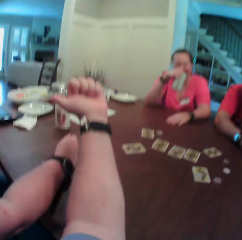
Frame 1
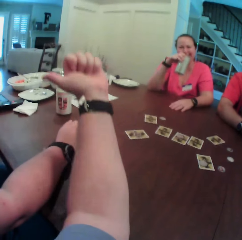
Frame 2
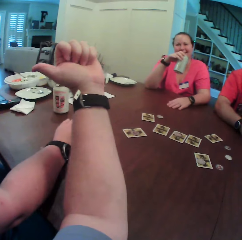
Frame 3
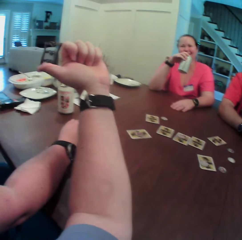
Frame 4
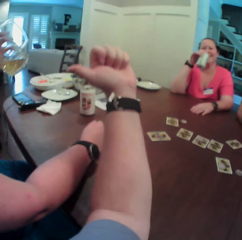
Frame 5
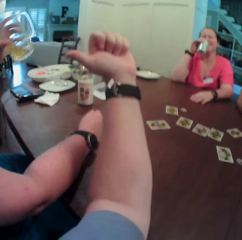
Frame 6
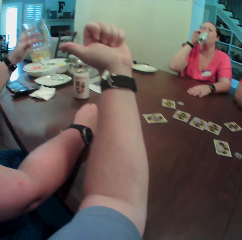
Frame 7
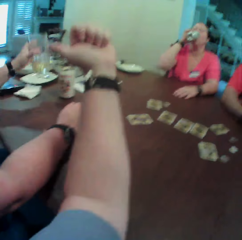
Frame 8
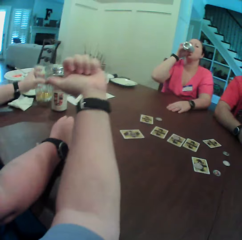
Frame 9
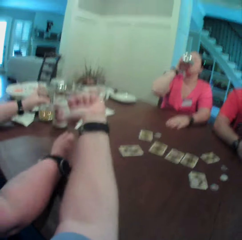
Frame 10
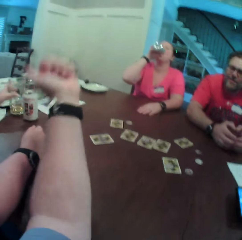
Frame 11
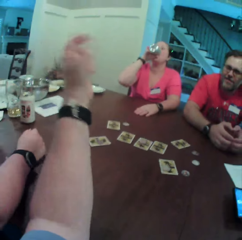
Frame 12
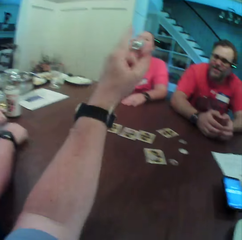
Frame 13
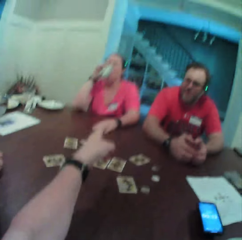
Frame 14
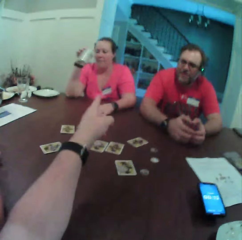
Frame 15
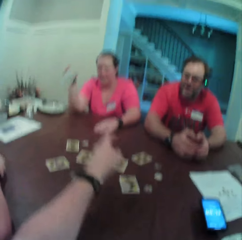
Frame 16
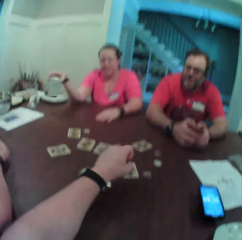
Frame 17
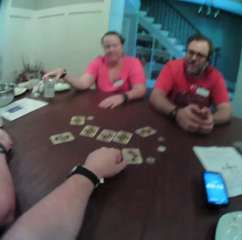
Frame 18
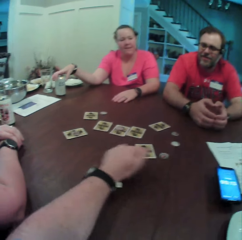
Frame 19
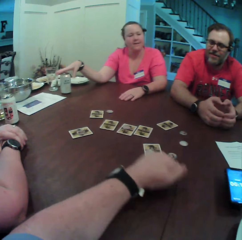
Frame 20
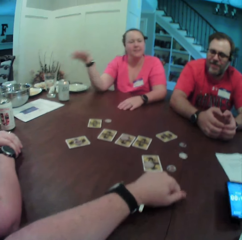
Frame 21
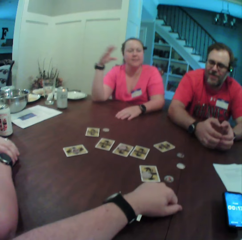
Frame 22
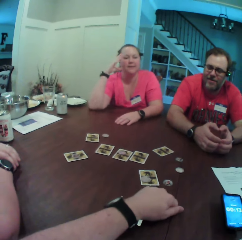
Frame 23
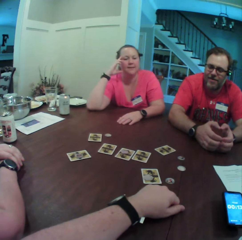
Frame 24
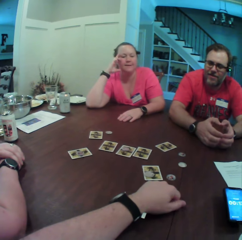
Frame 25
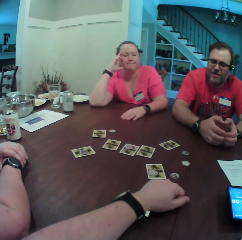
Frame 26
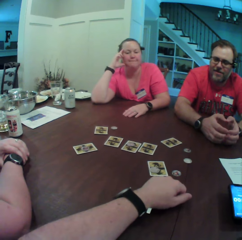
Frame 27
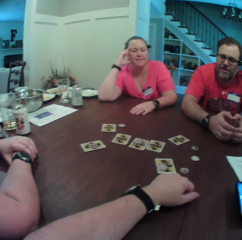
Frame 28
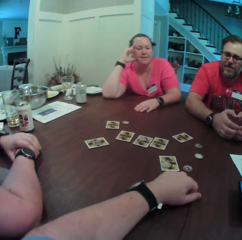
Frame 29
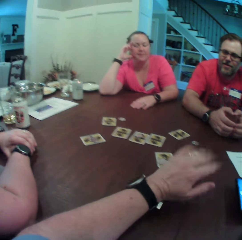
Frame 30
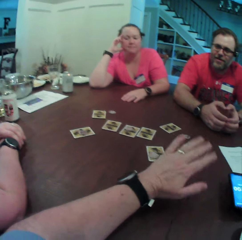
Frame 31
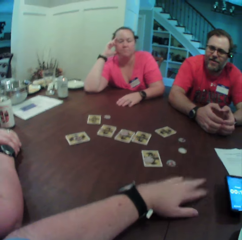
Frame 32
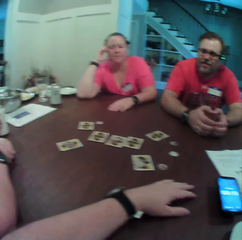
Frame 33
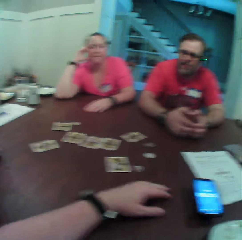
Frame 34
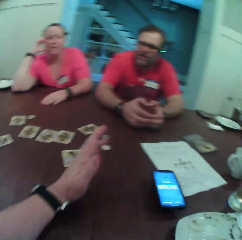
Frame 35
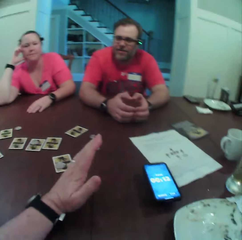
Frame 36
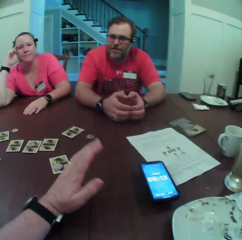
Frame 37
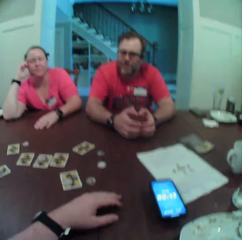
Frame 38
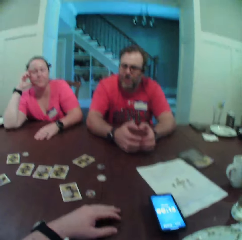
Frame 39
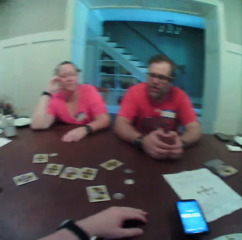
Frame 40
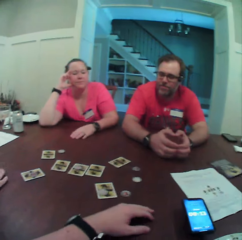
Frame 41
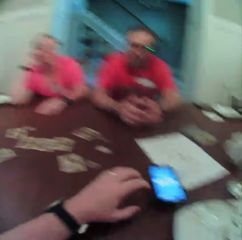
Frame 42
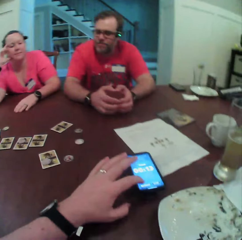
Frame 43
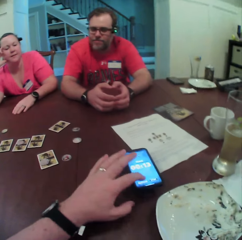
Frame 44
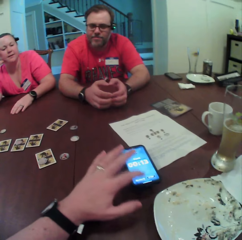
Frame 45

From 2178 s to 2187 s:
The camera wearer points at a woman. Another woman drinks the soft drink from the can in her right hand. The first woman drops a cup of drink in her left hand on the table. The first woman holds her right hand. The camera wearer rests their left hand on the table. The other woman drops the can in her right hand on the table. The other woman holds her head. The camera wearer moves their left hand. They speak to a man, the other woman and the first woman.

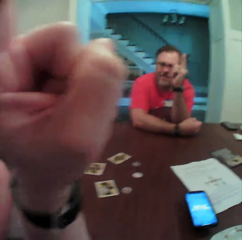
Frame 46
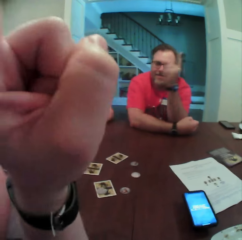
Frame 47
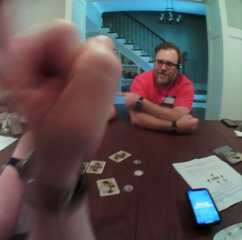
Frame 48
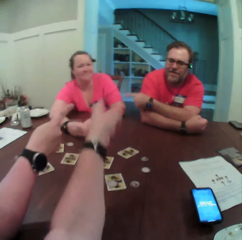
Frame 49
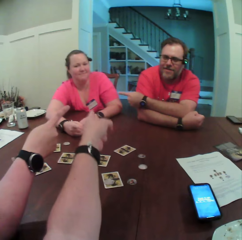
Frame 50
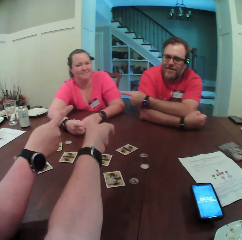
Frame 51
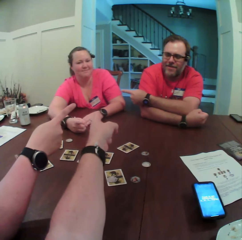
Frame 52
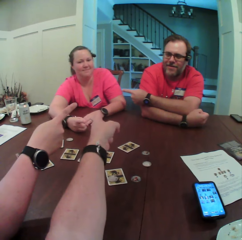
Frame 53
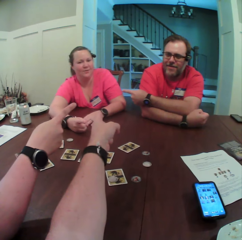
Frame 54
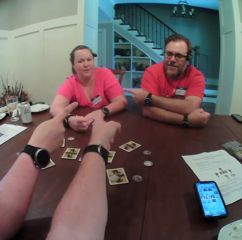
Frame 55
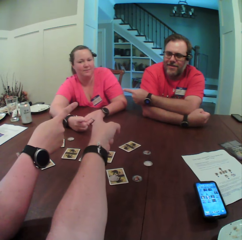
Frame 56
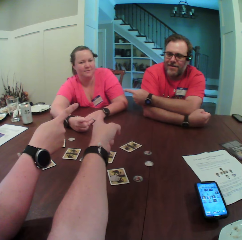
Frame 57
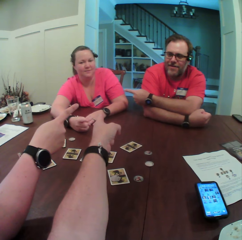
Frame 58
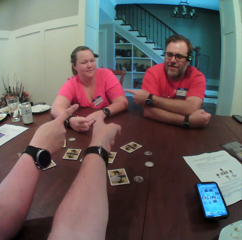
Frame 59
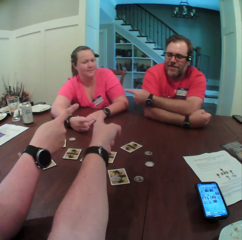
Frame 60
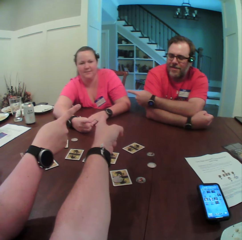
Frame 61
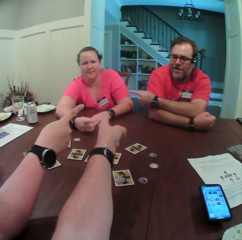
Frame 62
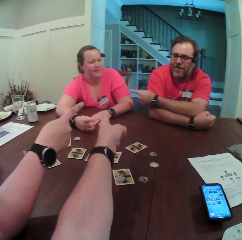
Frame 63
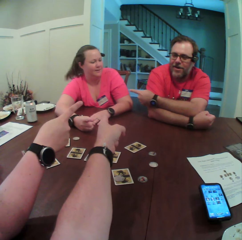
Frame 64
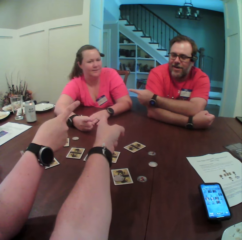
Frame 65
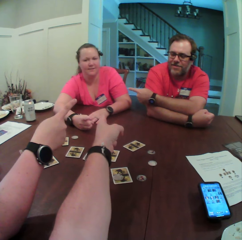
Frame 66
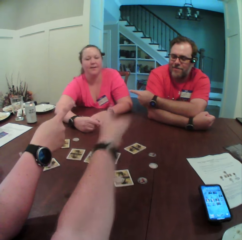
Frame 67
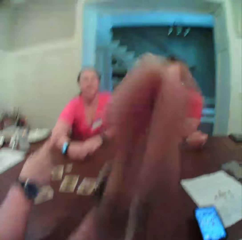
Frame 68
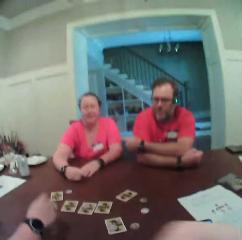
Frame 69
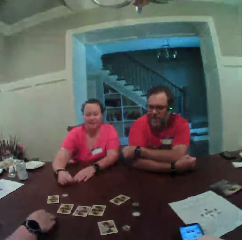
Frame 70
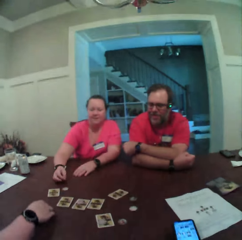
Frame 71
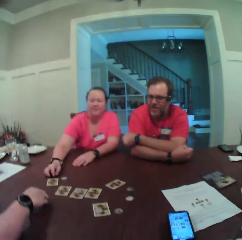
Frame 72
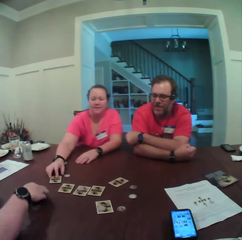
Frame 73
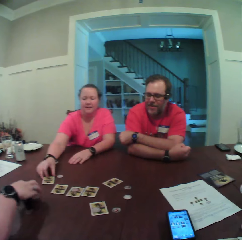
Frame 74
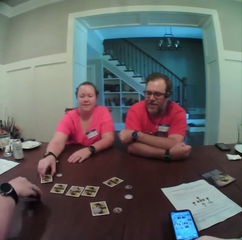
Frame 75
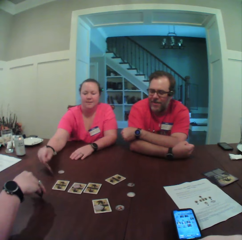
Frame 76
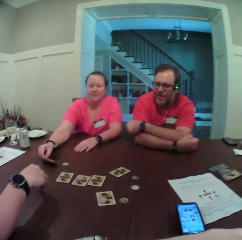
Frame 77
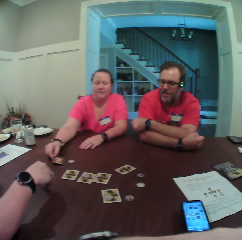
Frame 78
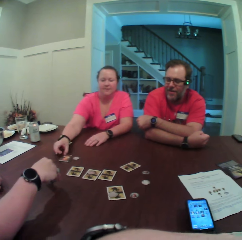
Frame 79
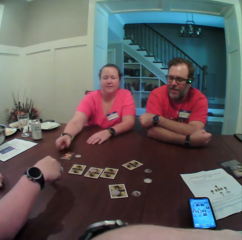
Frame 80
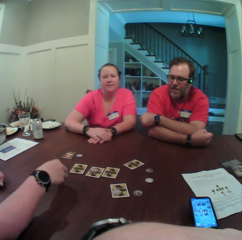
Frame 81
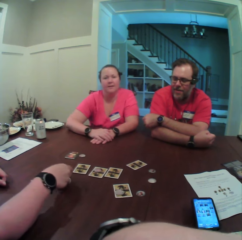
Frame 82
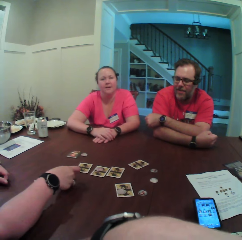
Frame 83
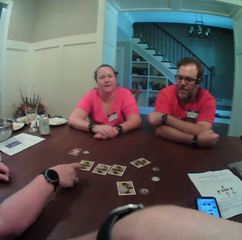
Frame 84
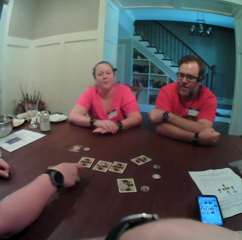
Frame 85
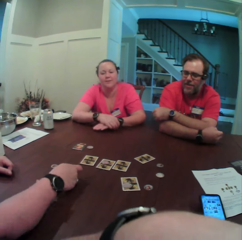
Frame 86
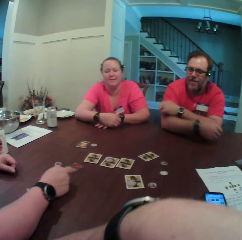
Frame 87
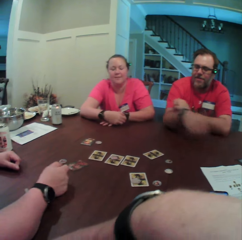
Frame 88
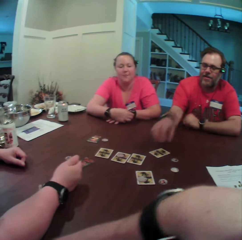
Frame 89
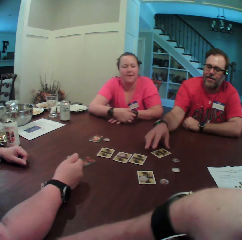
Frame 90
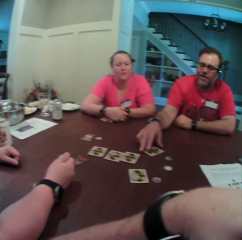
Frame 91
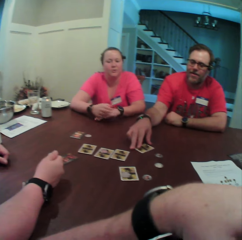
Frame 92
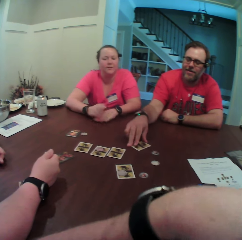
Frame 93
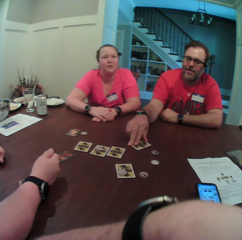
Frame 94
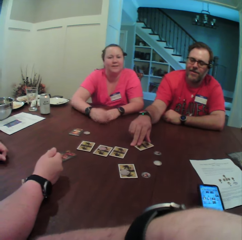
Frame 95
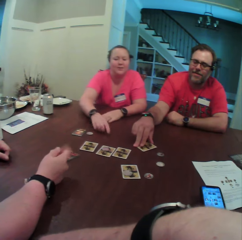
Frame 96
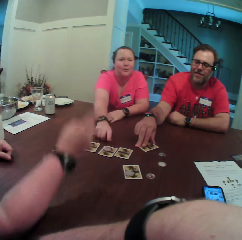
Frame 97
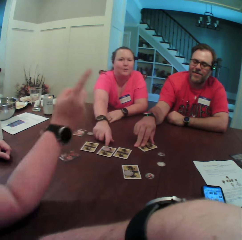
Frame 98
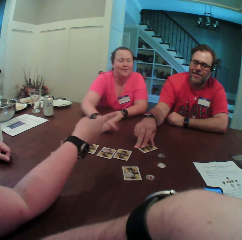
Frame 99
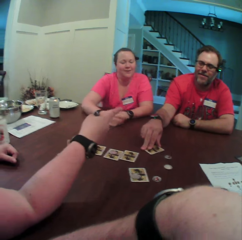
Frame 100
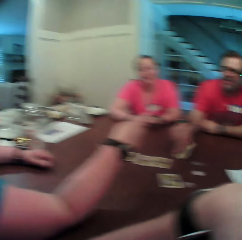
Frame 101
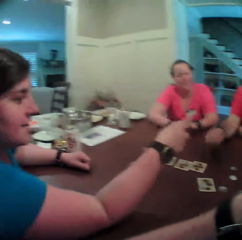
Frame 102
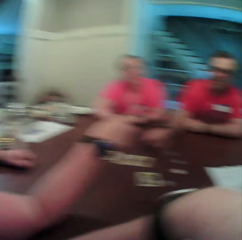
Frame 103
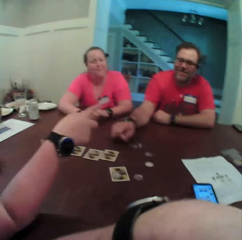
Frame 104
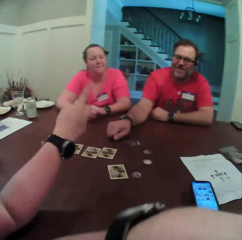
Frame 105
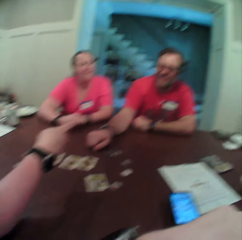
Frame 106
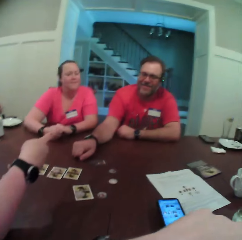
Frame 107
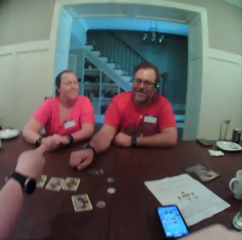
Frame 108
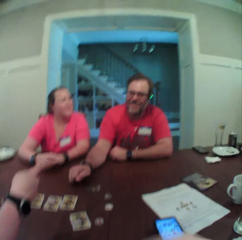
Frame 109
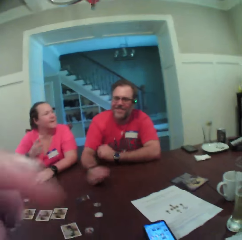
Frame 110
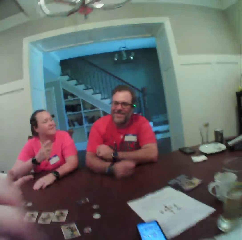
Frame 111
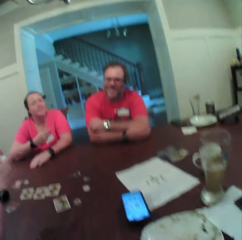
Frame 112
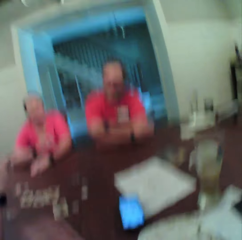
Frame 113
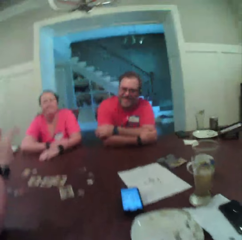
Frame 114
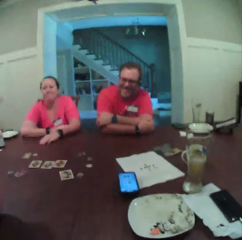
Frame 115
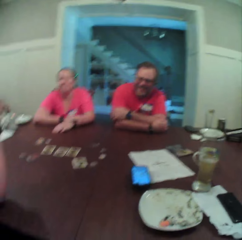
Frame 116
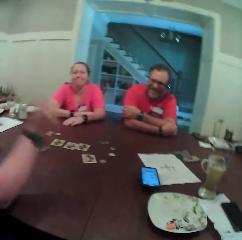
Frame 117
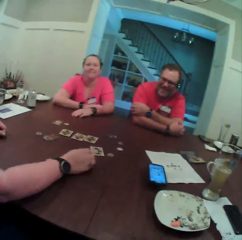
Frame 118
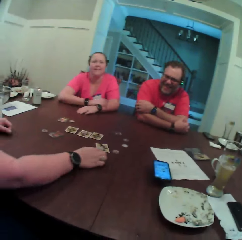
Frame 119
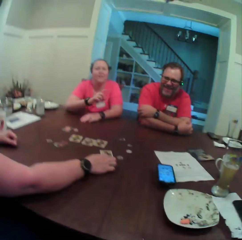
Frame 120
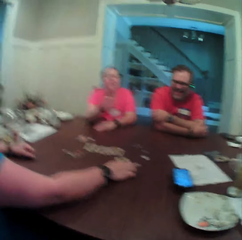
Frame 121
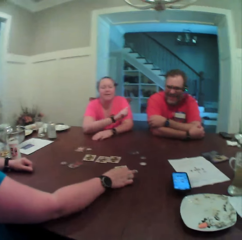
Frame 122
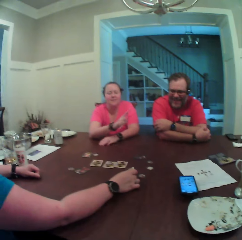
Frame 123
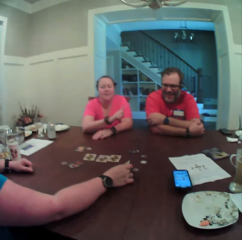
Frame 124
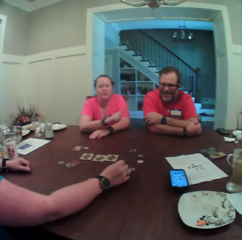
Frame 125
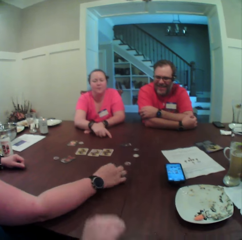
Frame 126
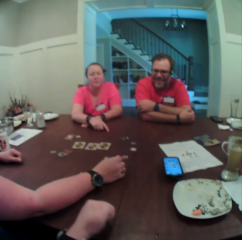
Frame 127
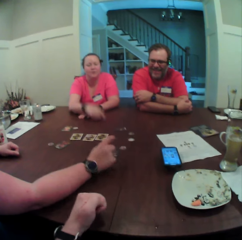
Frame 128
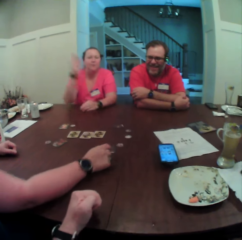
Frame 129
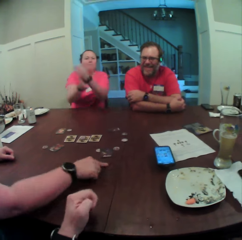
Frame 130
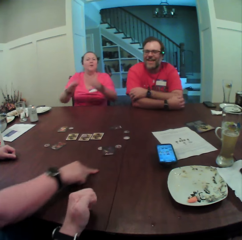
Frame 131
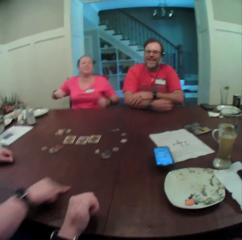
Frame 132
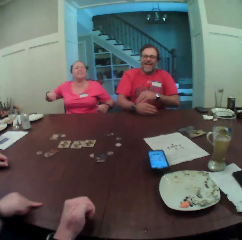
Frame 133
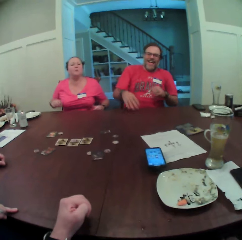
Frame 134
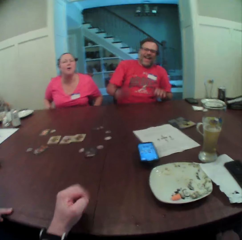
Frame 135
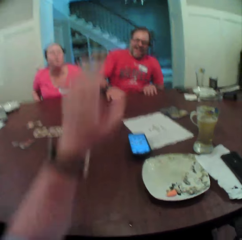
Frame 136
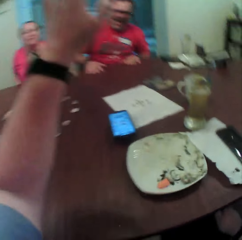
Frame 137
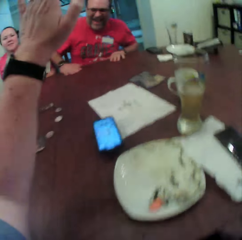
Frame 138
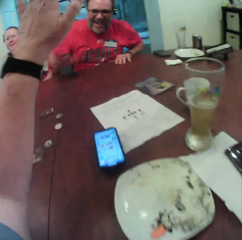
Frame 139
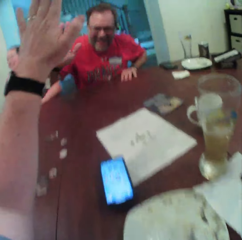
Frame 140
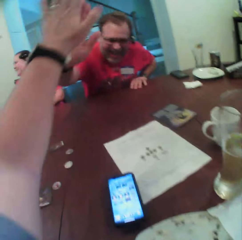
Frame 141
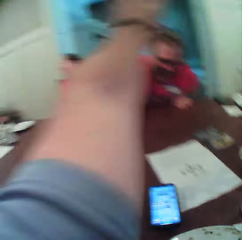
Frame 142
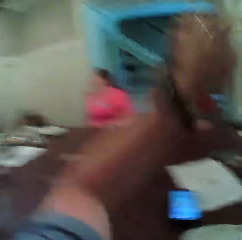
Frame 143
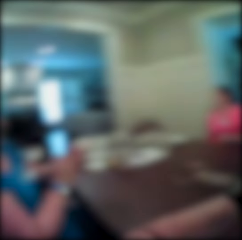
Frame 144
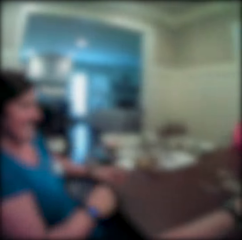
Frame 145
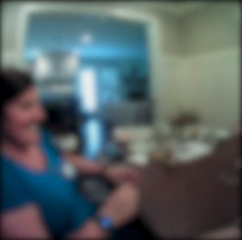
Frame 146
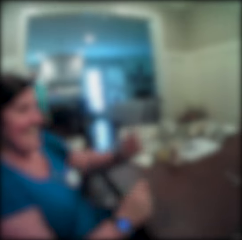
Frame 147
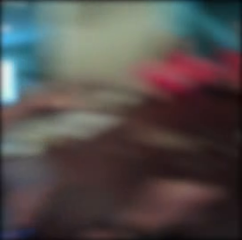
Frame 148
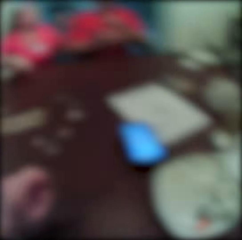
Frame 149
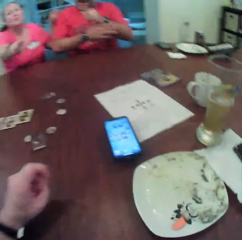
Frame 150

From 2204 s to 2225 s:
A man points his left index at a woman. Another woman points her right index at the man. The camera wearer points his left index at the first woman. The first woman points her right index at the camera wearer. The first woman interacts with the camera wearer and nods her head. The camera wearer moves his hand. The other woman picks up a card. The first woman opens a card with her right hand on the table. The first woman picks up a card. The man holds his hands. The other woman opens a card with her right hand on the table. The first woman turns the card and drops the card on the table. The other woman turns the card. The first woman holds her hands. The first woman speaks to the camera wearer, the other woman and the man. The camera wearer moves his hand. The man picks up a card from the table with his right hand. The first woman speaks to the camera wearer, the other woman and the man. The first woman points at the card. The other woman points at the man. The other woman speaks to the man. The man opens the card with his right hand. The first woman speaks to the camera wearer, the other woman and the man. The other woman opens a card with her right hand. The first woman speaks to the camera wearer, the other woman and the man. The other woman holds the card on the table. The camera wearer raises his left hand. The man jams his left hand with the camera wearer. The camera wearer holds hands with the man and jams his left hand with the man.
